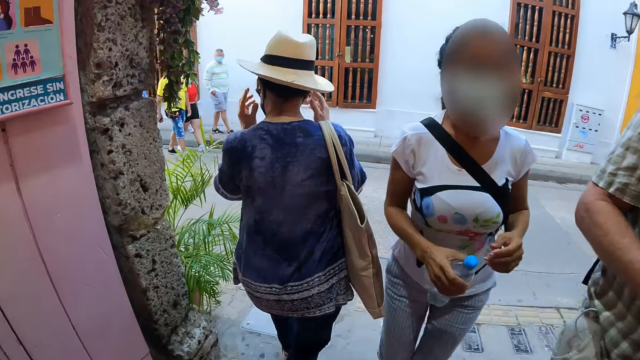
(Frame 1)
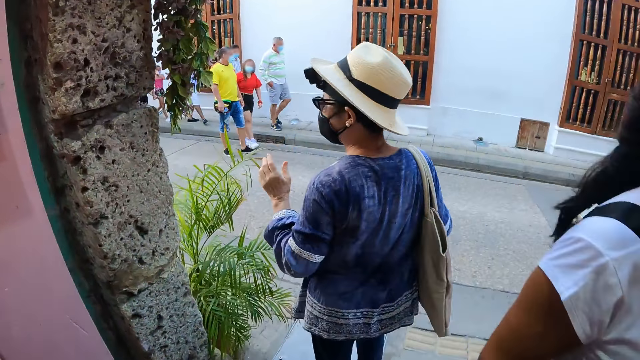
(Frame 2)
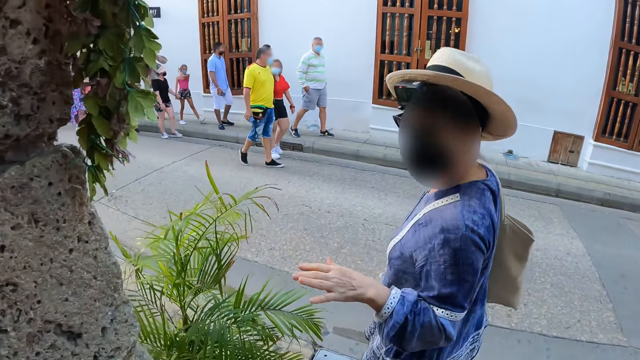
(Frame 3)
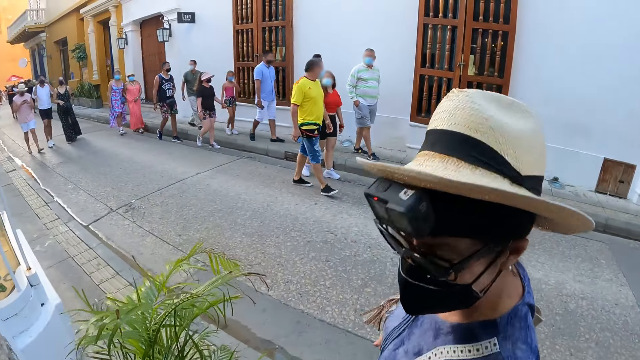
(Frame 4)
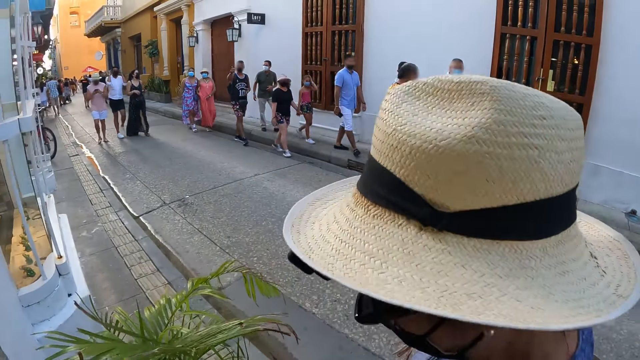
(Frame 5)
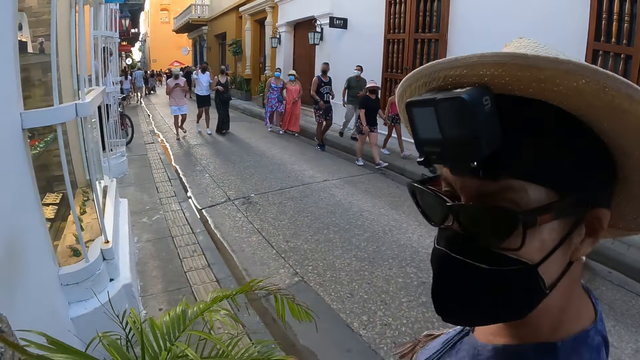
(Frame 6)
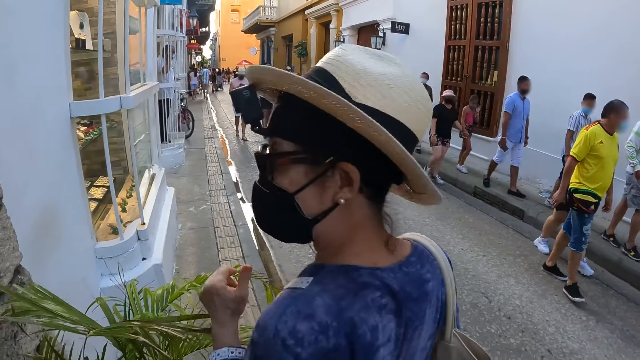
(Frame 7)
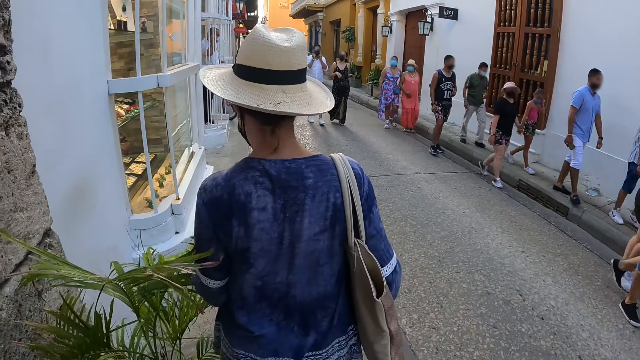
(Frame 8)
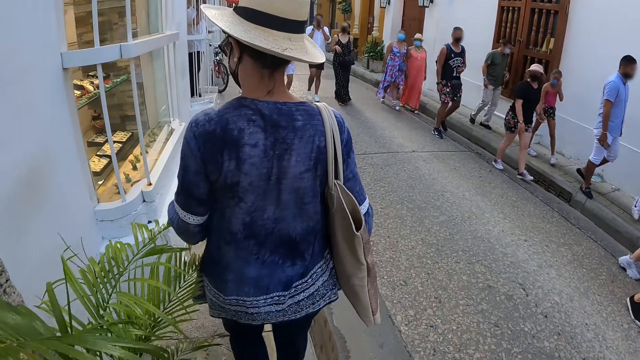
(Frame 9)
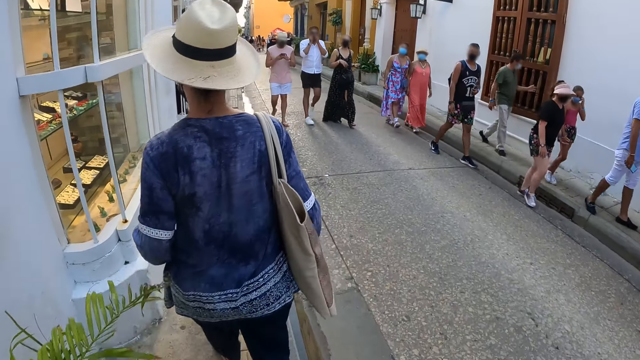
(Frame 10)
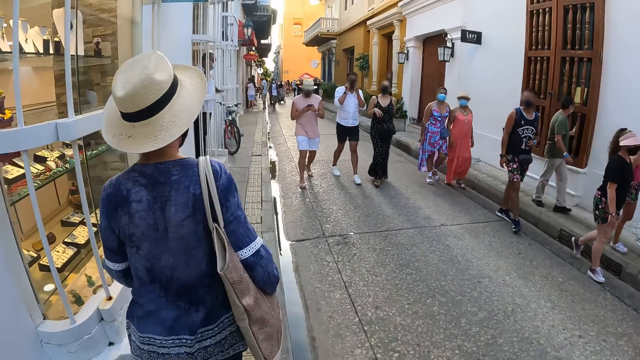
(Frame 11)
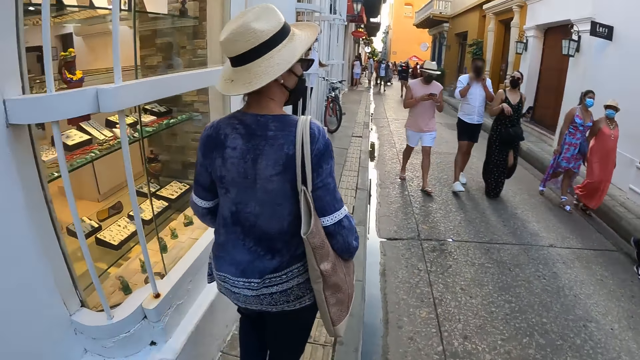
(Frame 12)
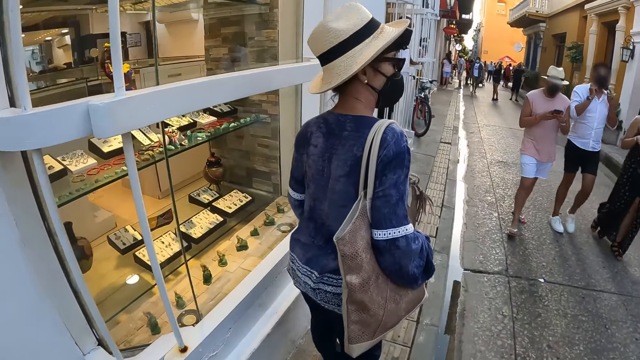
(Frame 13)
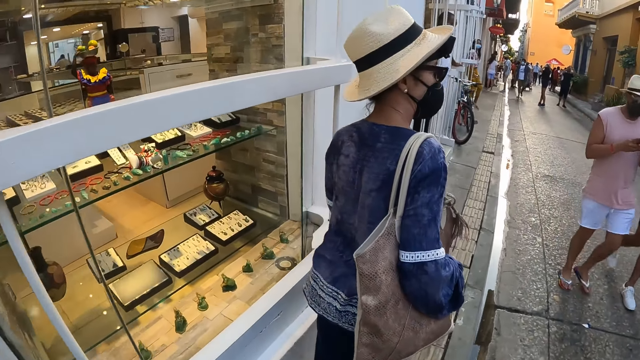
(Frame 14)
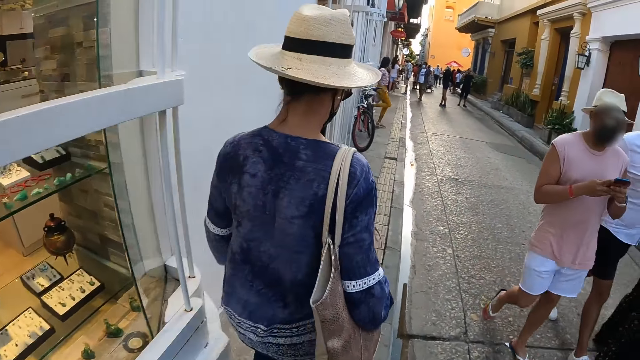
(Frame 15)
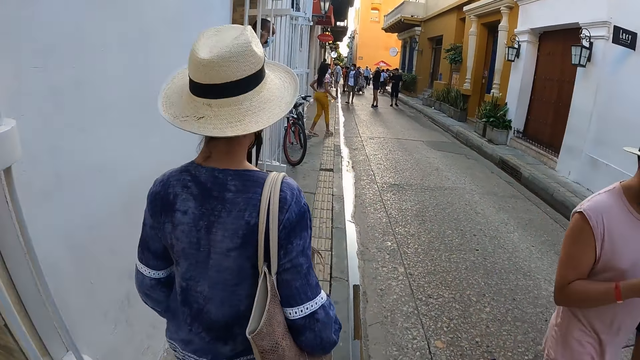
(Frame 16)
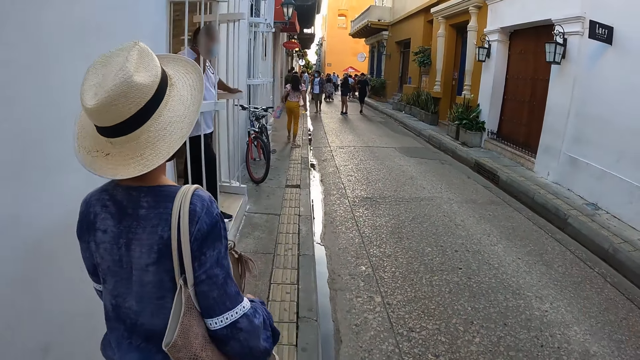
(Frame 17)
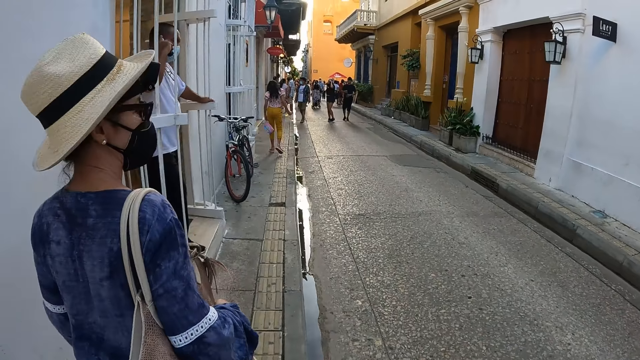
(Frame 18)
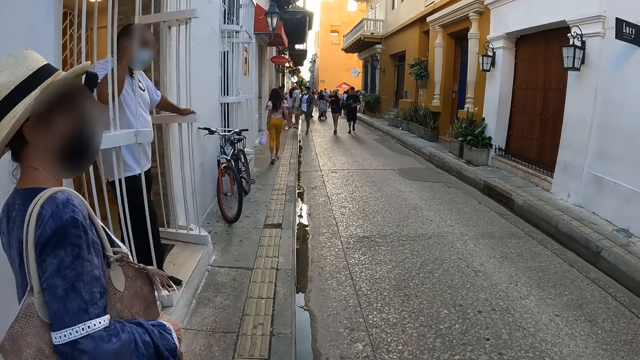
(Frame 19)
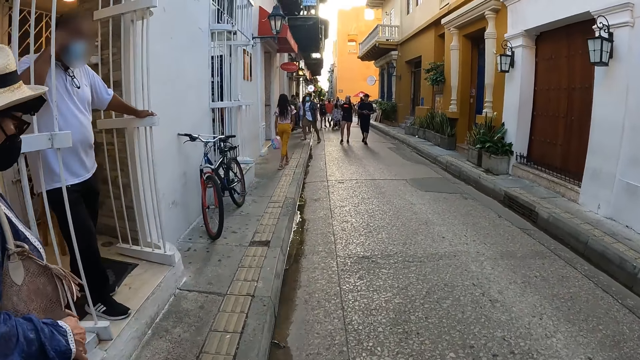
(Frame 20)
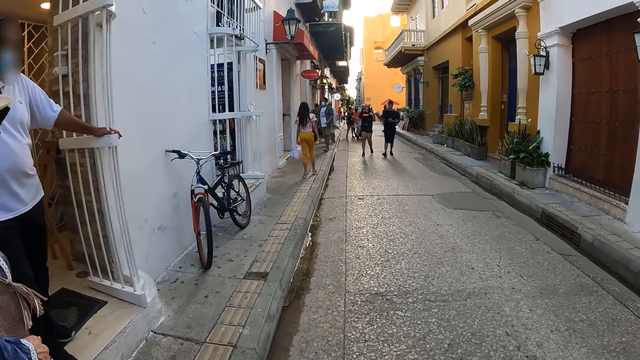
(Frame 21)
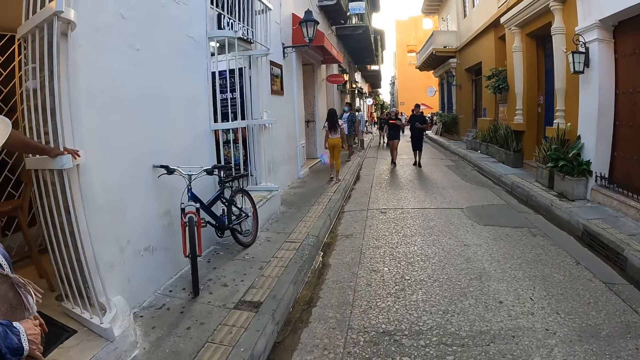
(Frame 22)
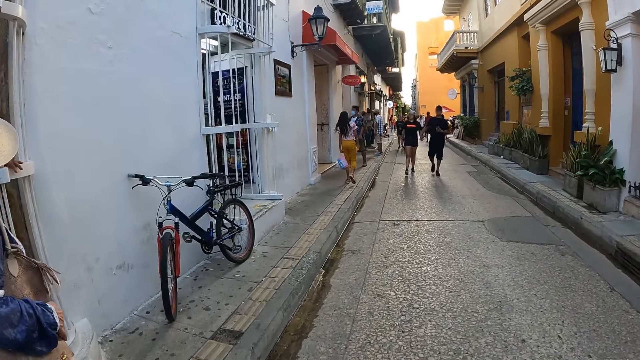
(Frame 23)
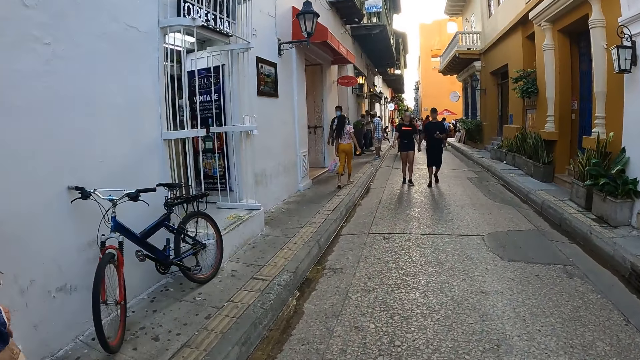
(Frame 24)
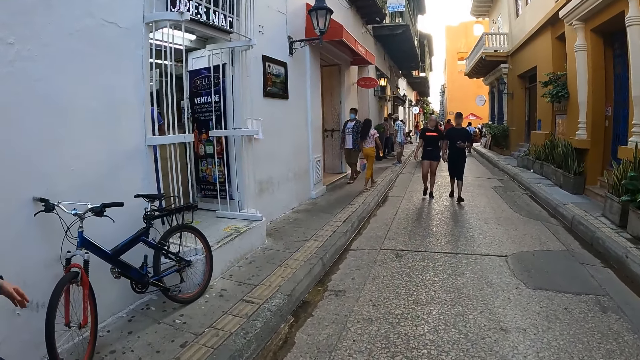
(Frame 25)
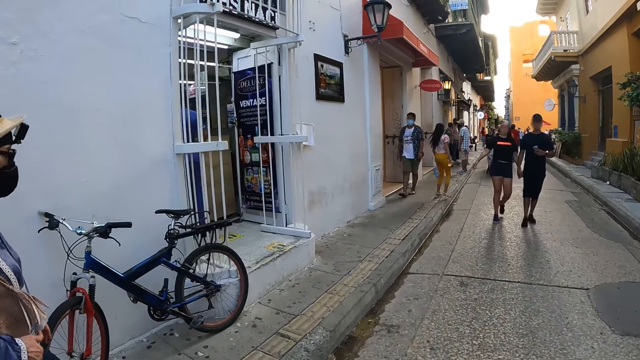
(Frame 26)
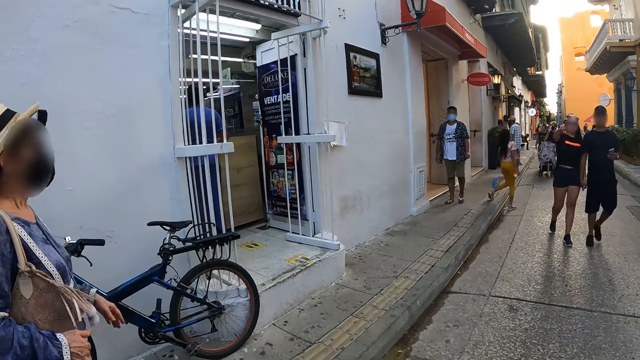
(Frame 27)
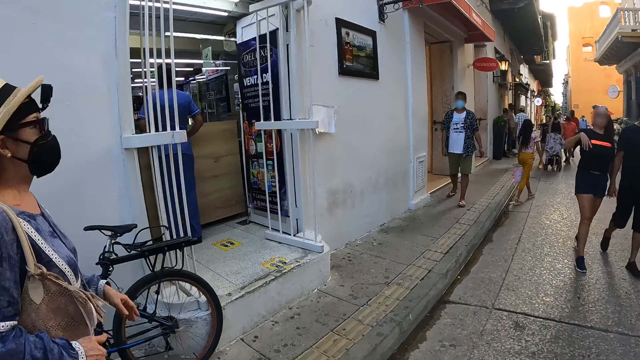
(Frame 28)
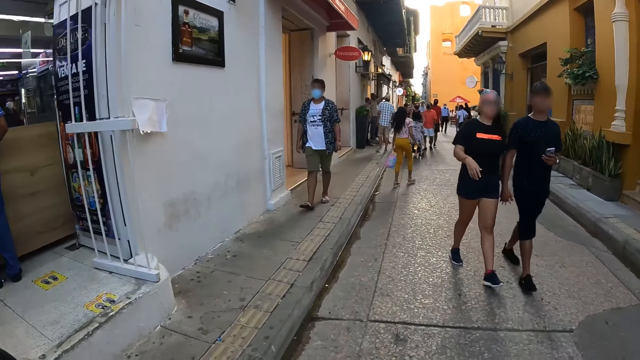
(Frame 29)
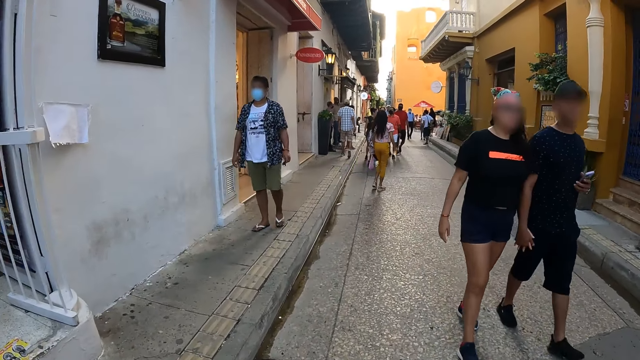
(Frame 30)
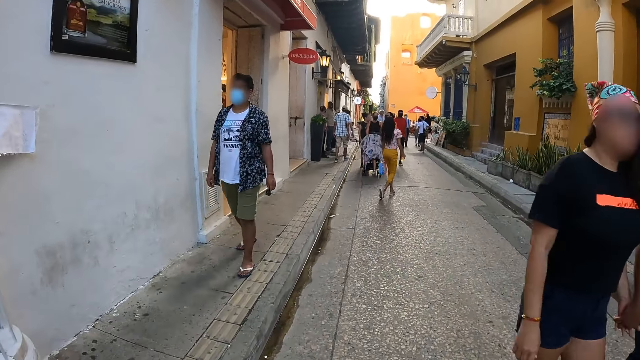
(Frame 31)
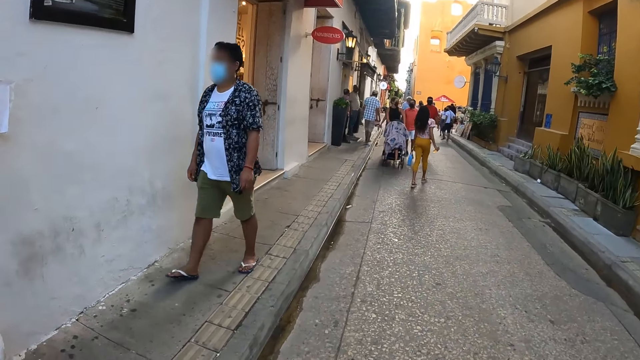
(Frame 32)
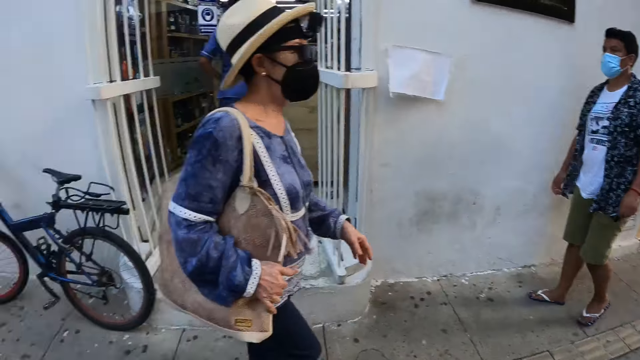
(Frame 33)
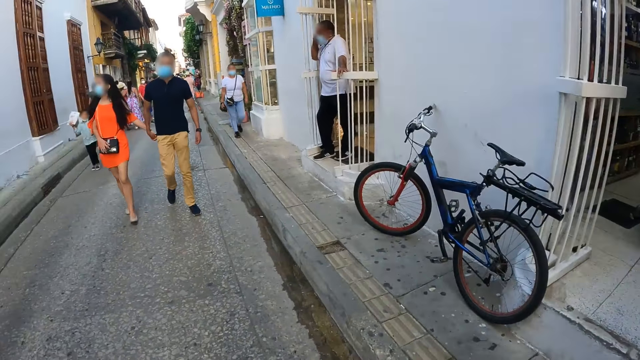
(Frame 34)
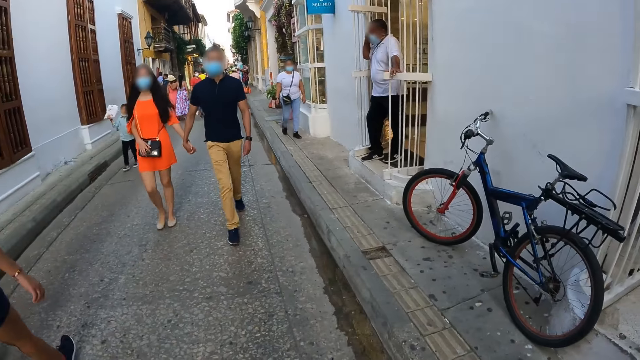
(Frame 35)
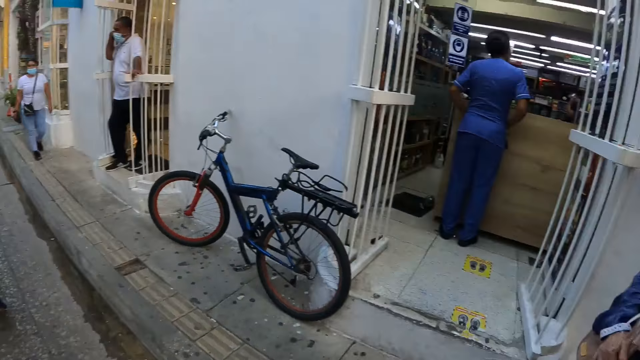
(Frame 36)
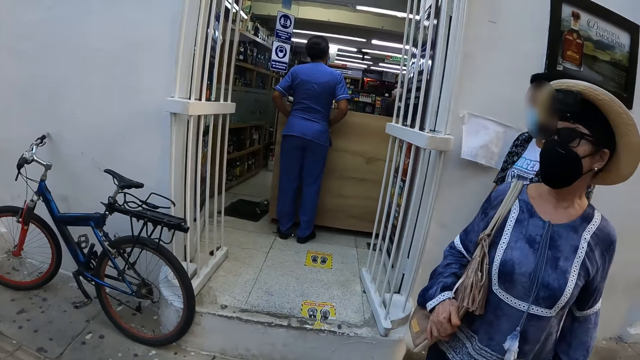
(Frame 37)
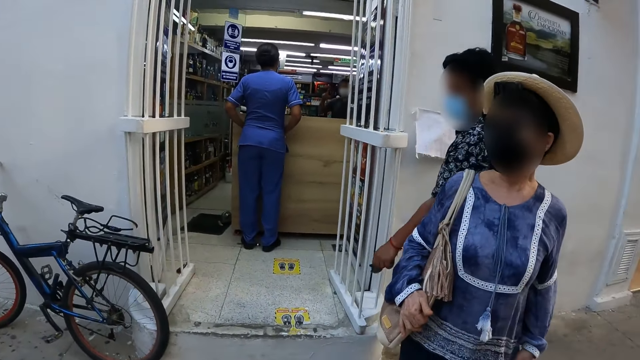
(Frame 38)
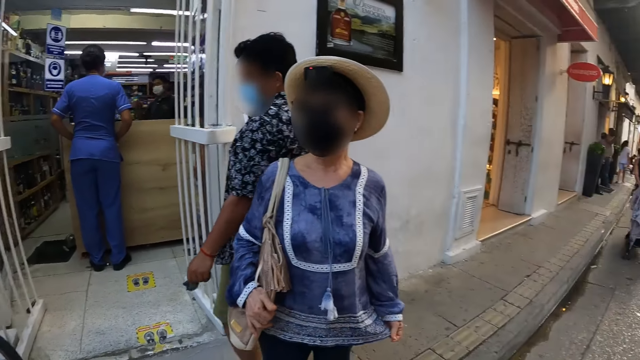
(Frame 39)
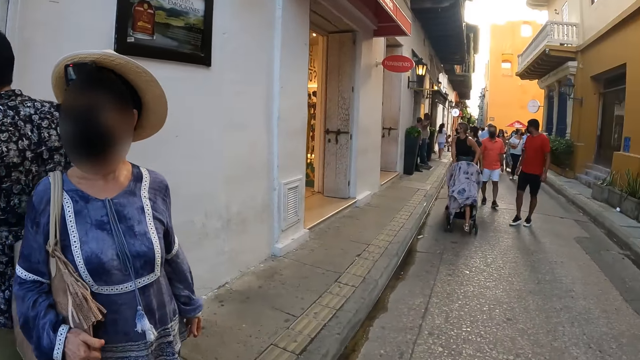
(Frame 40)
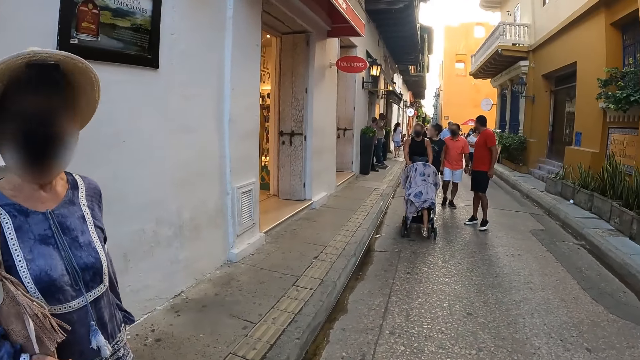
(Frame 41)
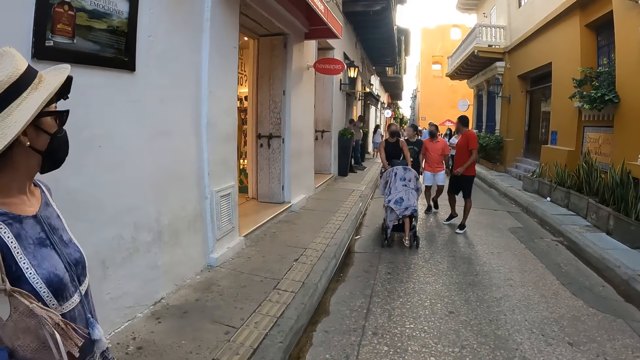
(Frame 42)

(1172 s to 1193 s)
The woman walks out of the store. The camera wearer walks out of the store. They talk to the woman. The woman interacts with the camera wearer. A group of people walk past the woman and the camera wearer. The camera wearer walks on the street with the woman. A group of people walk past the woman and the camera wearer.
